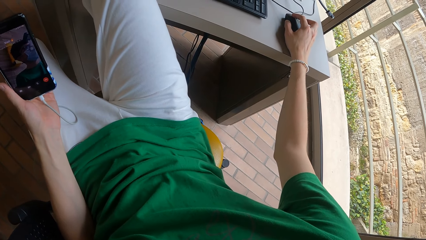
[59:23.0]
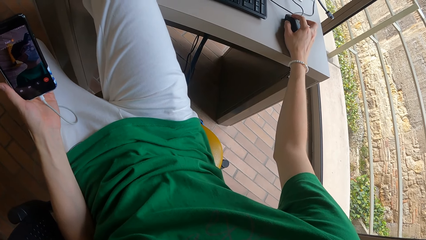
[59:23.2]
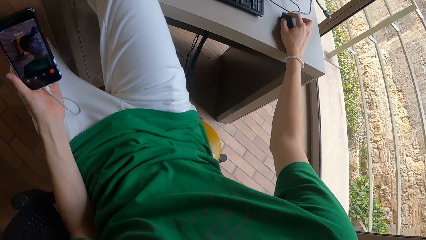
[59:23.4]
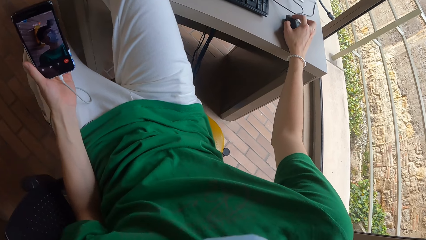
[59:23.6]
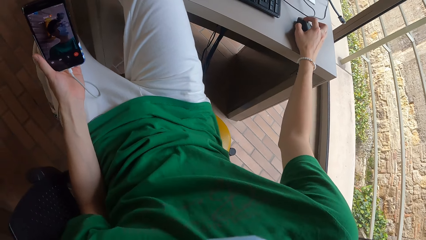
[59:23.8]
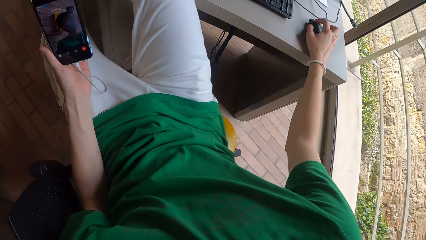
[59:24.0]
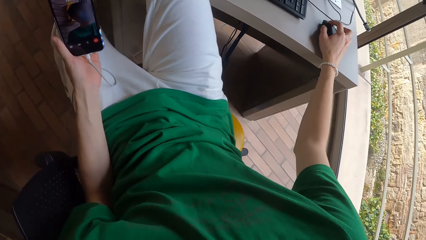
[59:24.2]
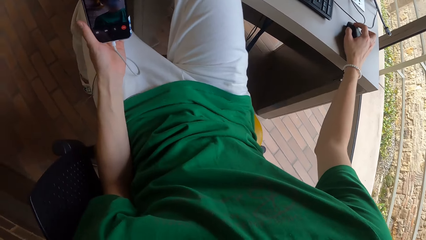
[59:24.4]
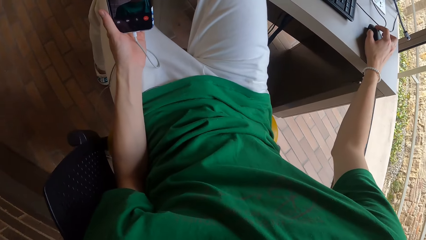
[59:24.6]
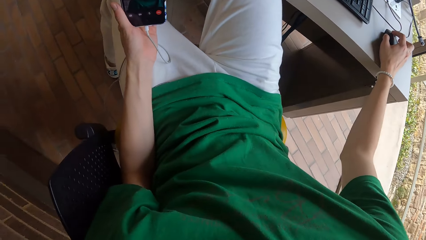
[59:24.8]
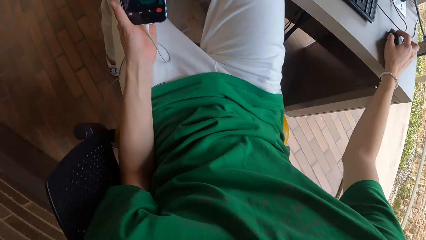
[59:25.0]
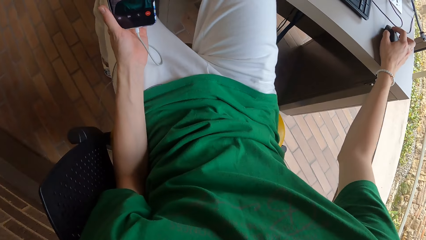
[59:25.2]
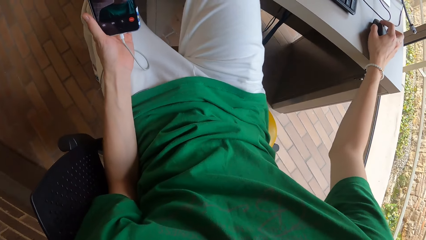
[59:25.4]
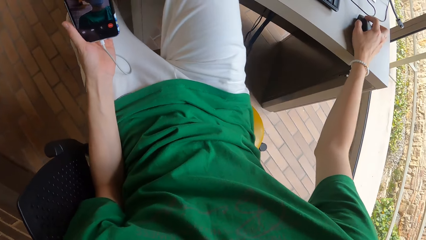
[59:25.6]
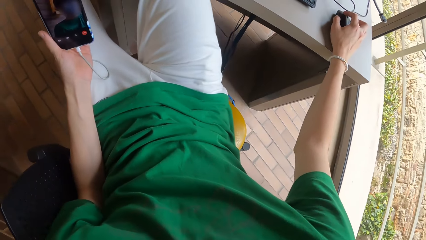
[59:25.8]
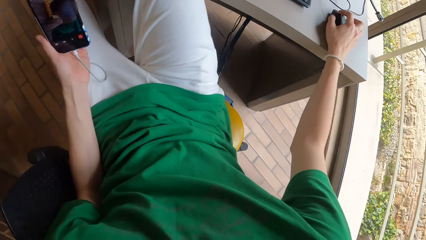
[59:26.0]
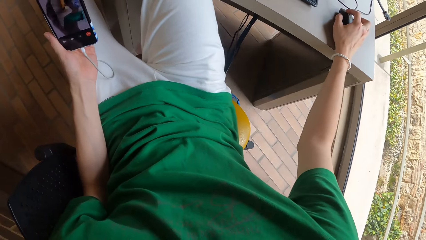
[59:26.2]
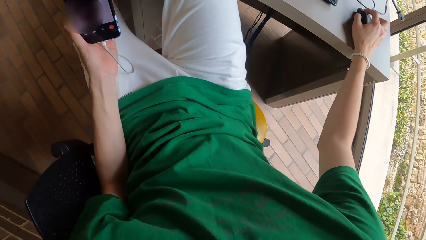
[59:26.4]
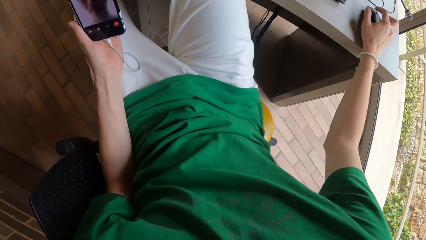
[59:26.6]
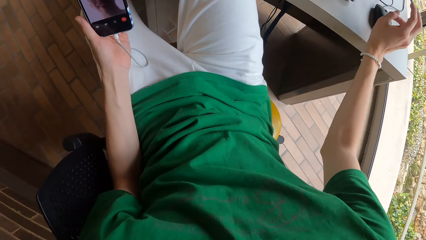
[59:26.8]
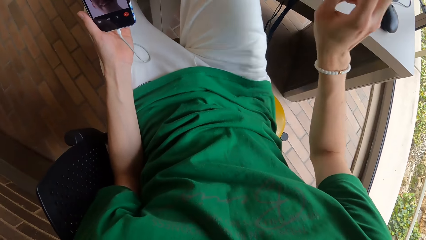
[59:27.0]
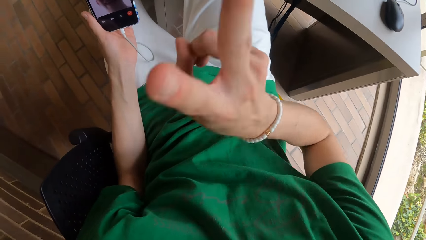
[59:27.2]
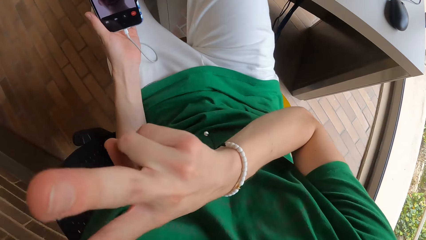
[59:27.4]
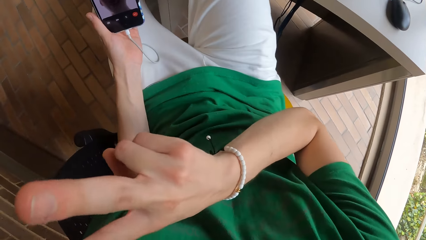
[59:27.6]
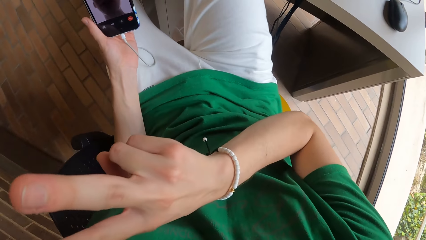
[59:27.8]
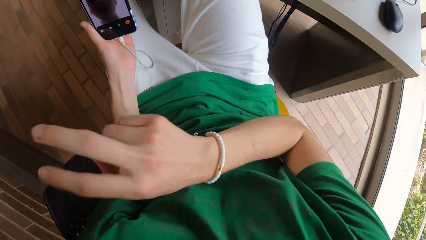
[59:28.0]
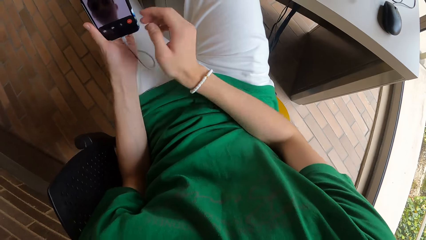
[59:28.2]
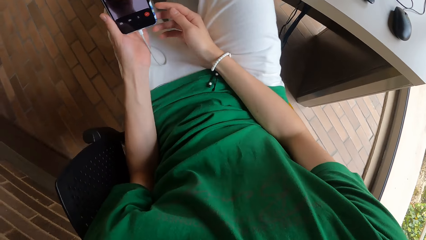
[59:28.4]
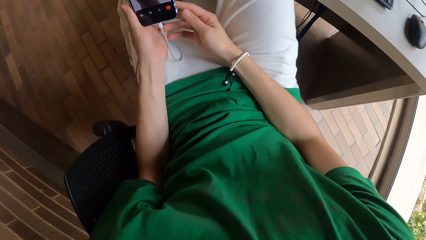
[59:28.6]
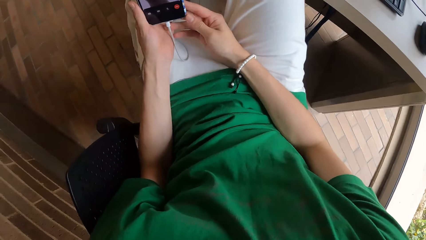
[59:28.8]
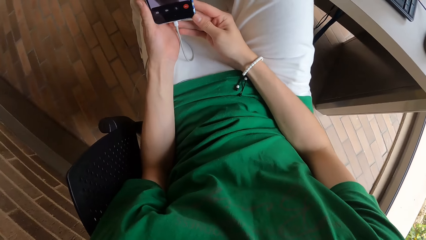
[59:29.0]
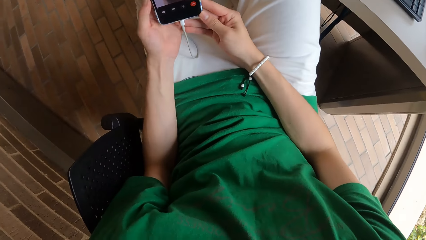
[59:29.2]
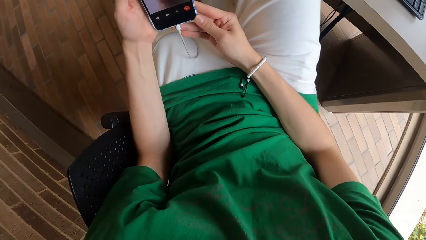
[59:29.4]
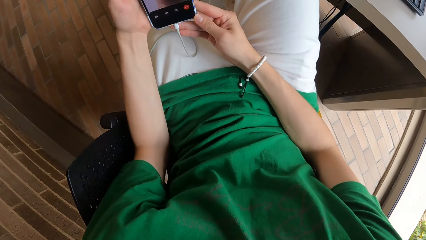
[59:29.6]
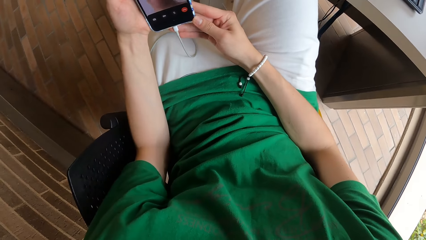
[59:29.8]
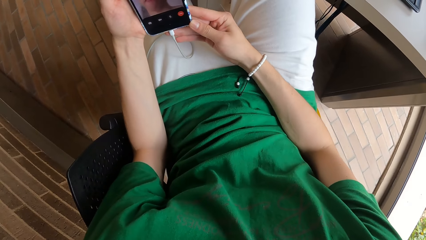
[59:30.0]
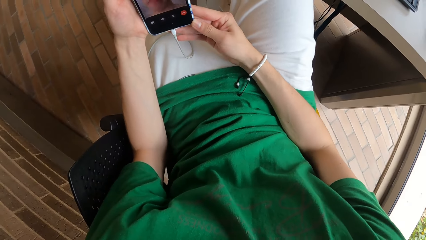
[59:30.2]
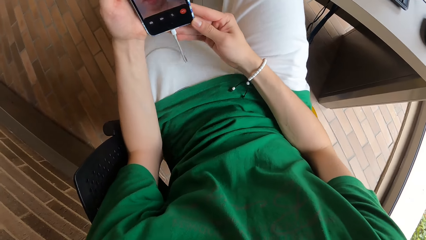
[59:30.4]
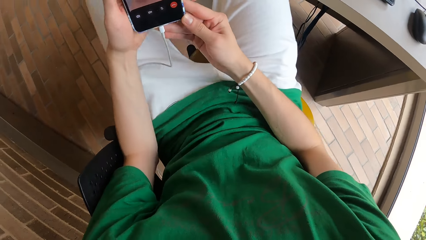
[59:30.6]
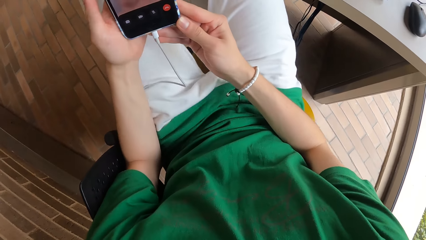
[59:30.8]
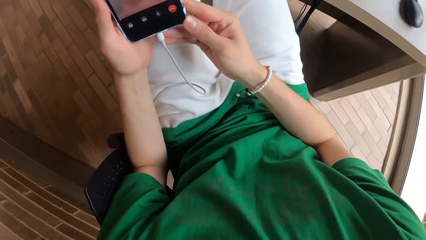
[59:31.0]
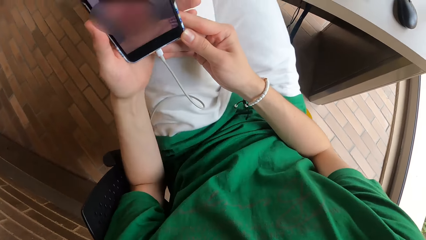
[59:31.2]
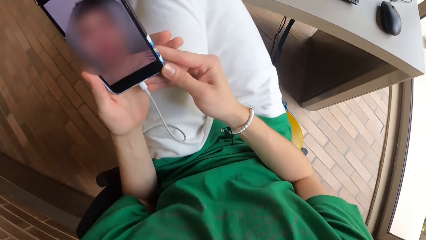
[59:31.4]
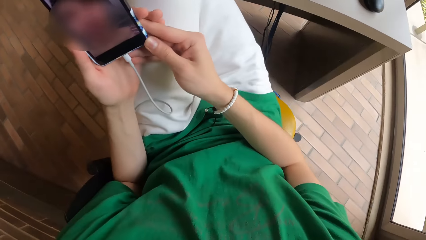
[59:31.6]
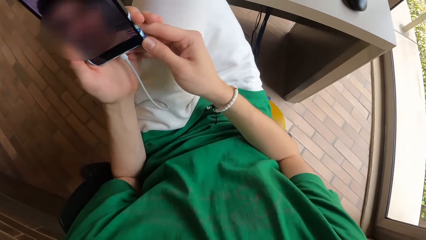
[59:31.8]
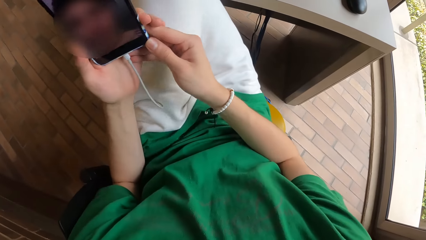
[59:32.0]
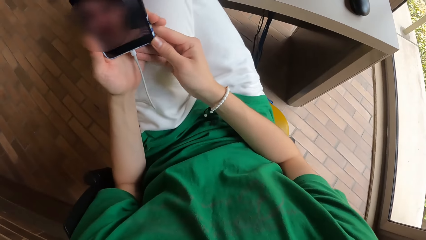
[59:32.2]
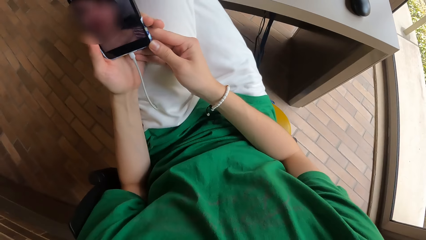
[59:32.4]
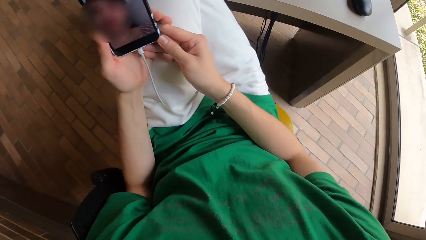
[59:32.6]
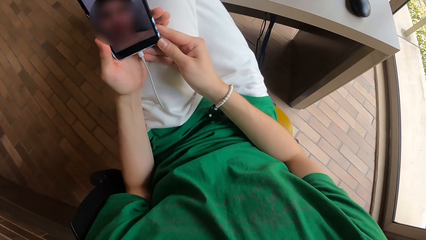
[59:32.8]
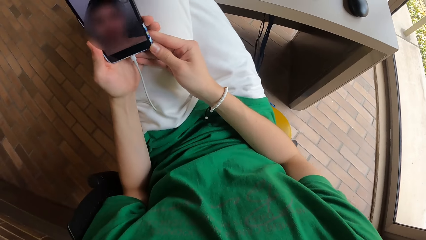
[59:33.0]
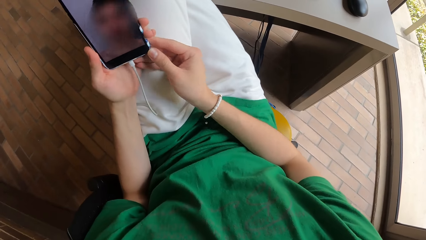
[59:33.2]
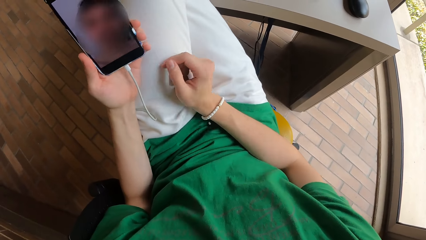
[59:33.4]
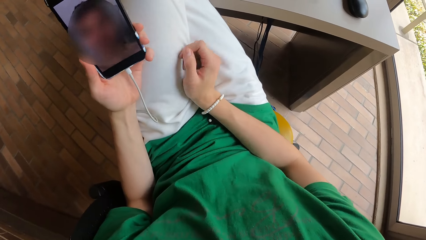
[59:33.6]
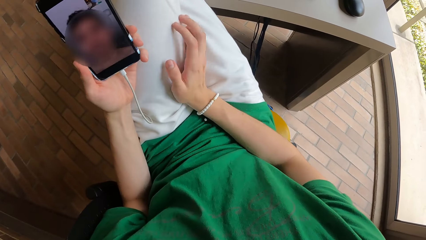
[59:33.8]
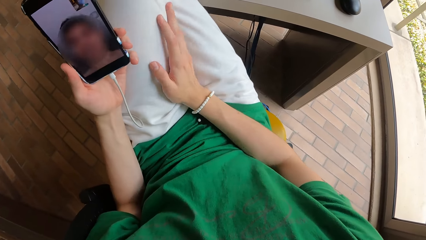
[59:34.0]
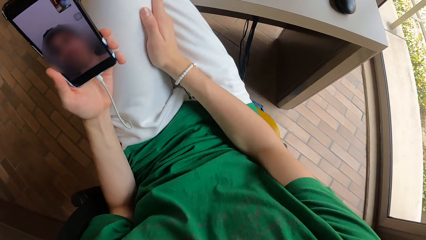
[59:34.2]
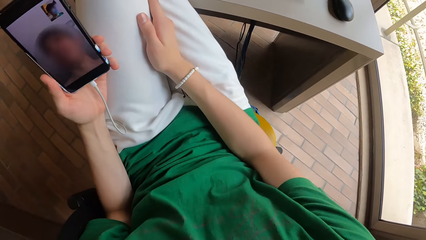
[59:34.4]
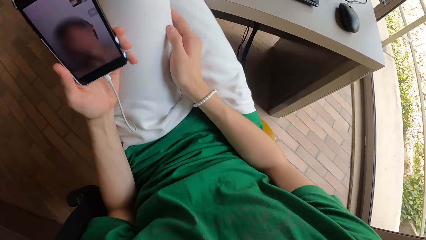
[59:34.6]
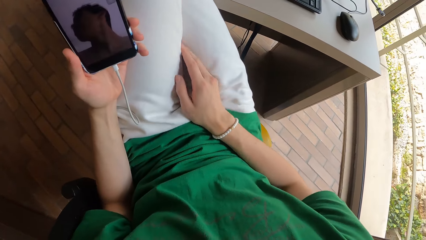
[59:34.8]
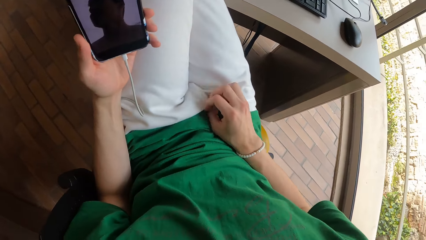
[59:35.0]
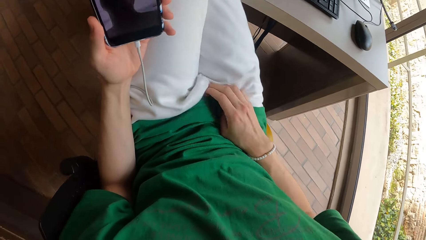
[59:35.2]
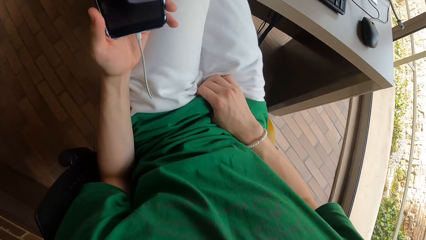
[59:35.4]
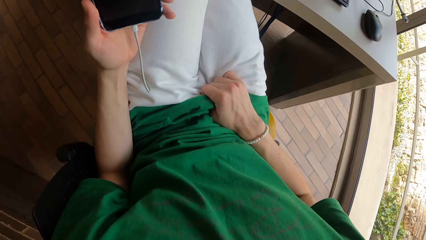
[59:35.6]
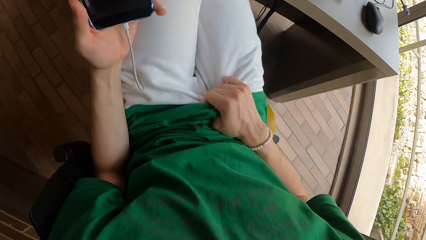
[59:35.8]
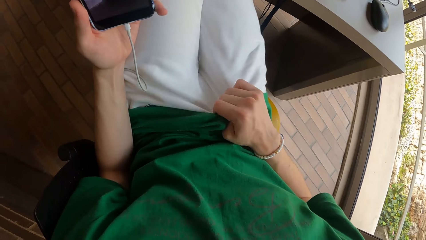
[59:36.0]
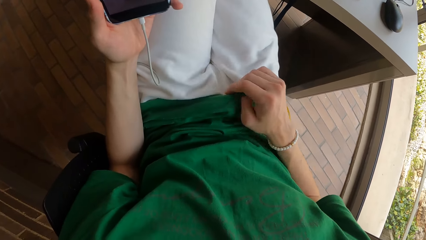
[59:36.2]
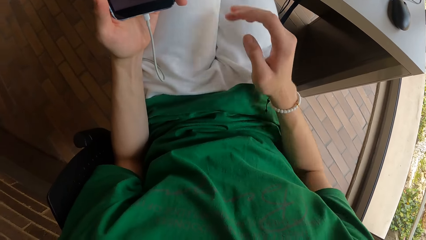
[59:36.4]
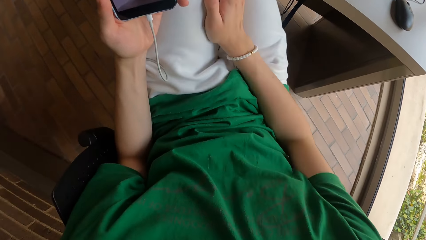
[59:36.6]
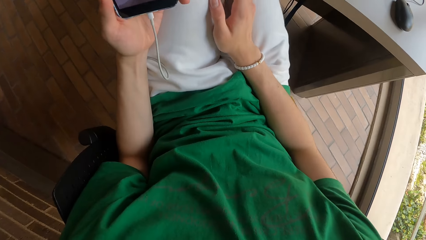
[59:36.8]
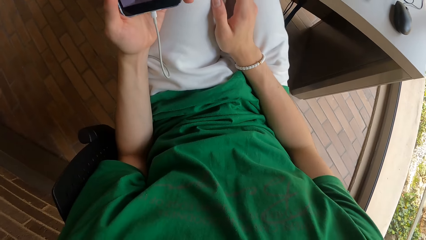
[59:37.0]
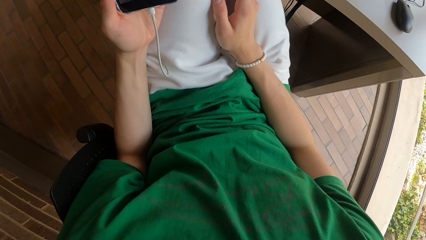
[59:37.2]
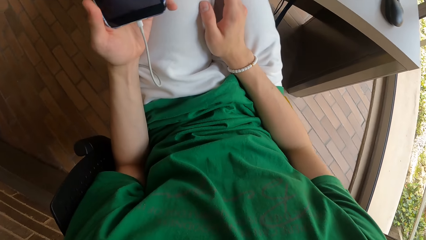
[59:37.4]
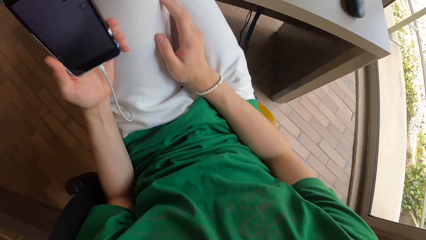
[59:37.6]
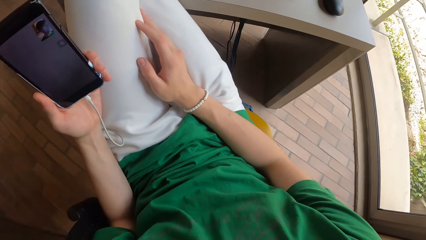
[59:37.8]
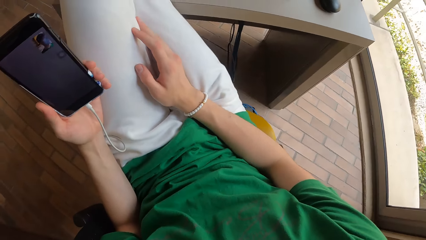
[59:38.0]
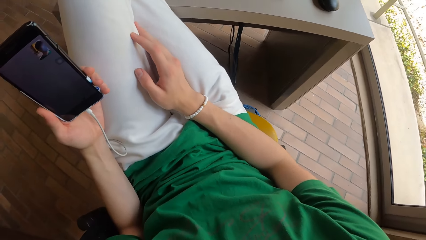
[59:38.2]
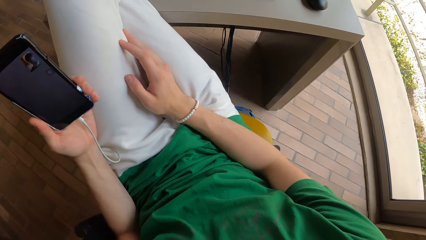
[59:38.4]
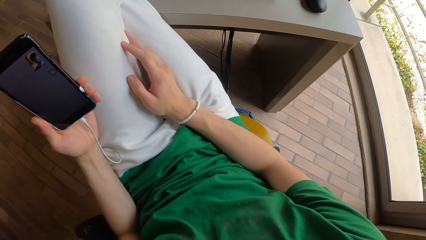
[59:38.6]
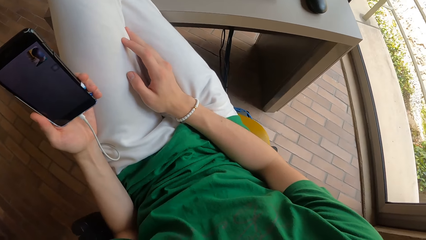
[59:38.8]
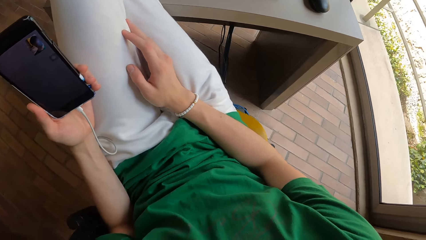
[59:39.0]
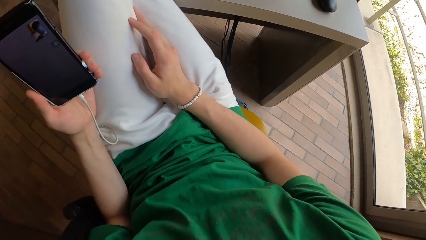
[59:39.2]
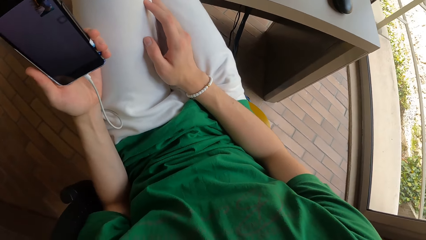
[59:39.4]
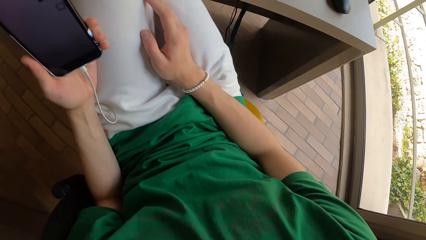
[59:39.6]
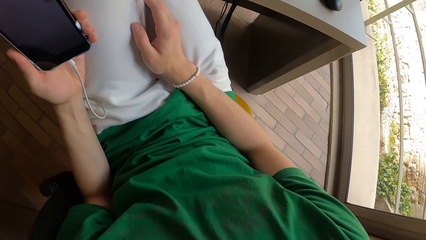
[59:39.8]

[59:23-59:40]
The camera wearer interacts with the man on video call. They gesture a peace sign to the man with their right hand. They move their hand. They hold the phone with both hands. They touch their phone. They raise their left thigh. They adjust their trousers with their right hand. They pull their trousers.
